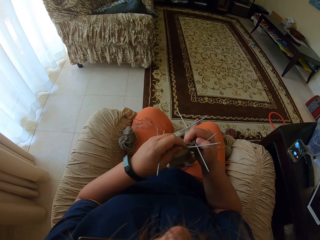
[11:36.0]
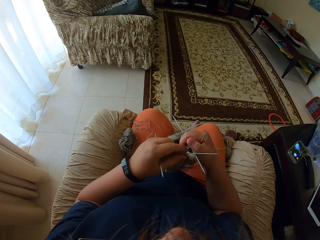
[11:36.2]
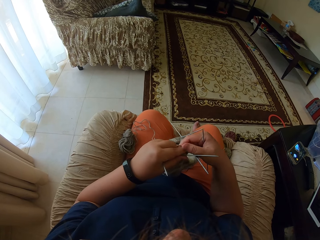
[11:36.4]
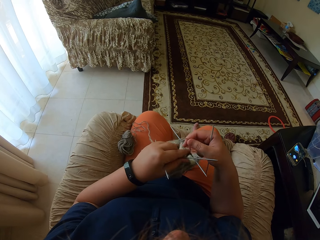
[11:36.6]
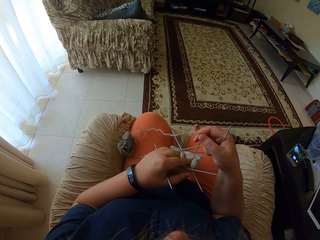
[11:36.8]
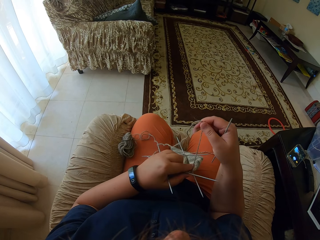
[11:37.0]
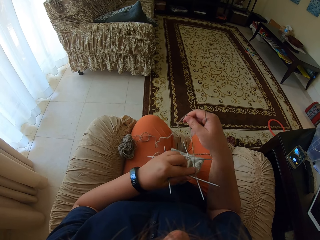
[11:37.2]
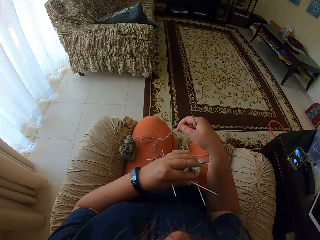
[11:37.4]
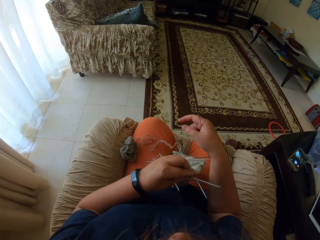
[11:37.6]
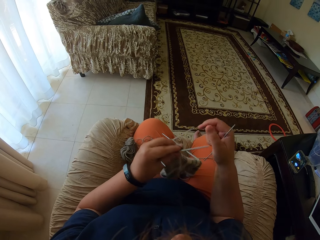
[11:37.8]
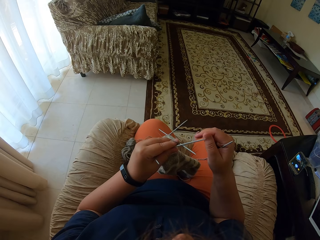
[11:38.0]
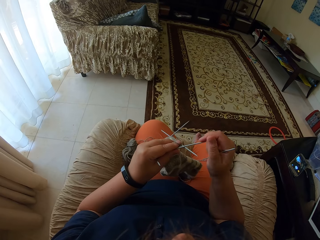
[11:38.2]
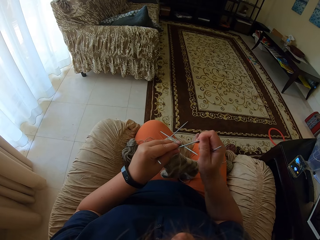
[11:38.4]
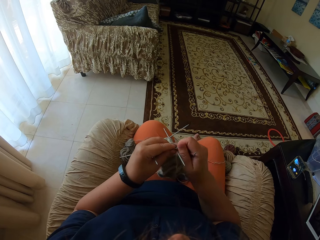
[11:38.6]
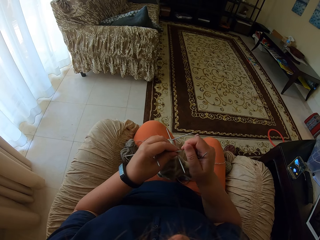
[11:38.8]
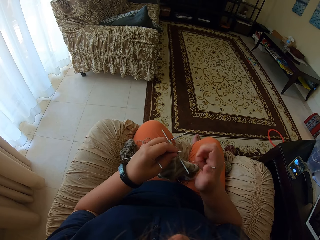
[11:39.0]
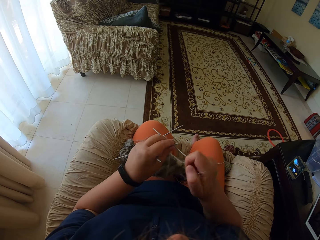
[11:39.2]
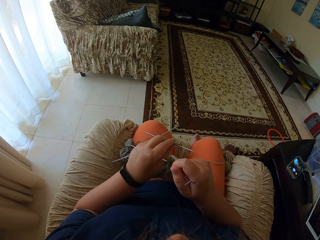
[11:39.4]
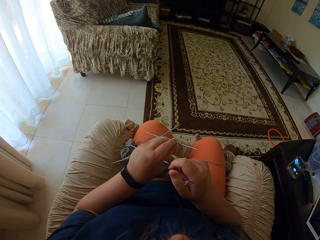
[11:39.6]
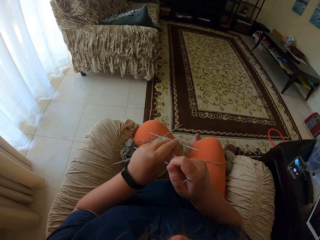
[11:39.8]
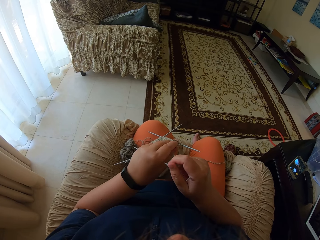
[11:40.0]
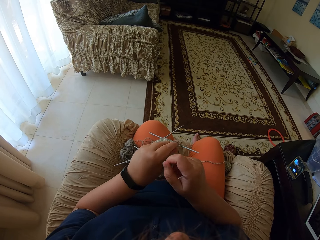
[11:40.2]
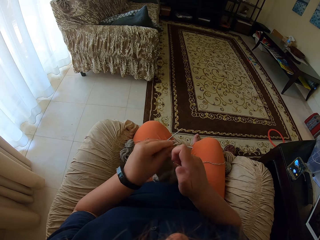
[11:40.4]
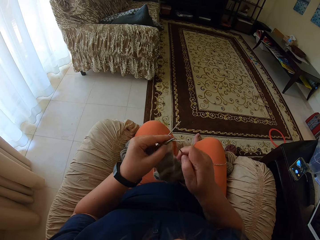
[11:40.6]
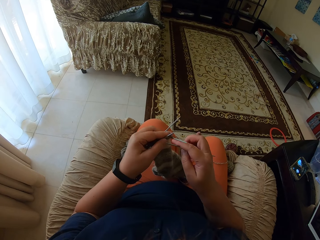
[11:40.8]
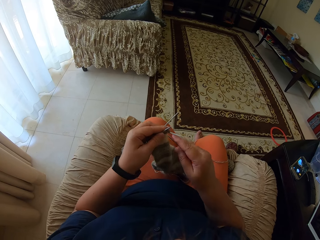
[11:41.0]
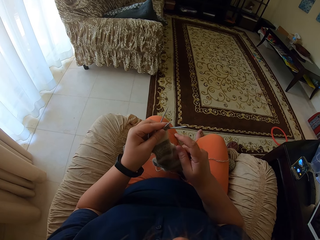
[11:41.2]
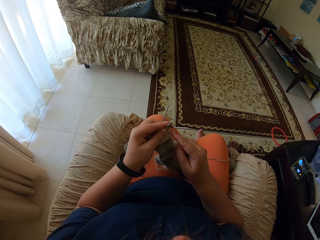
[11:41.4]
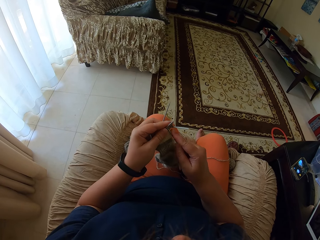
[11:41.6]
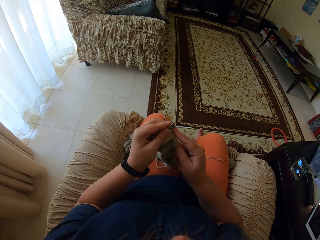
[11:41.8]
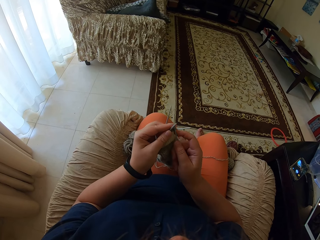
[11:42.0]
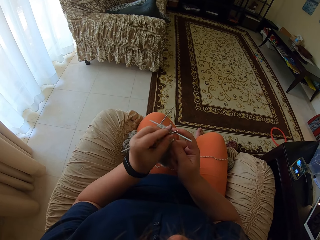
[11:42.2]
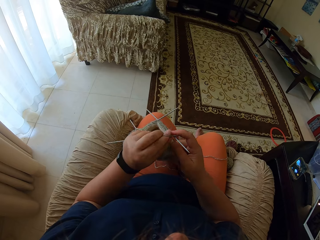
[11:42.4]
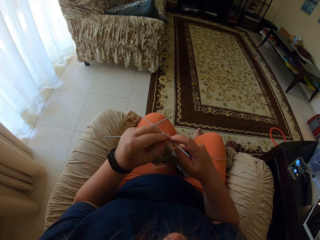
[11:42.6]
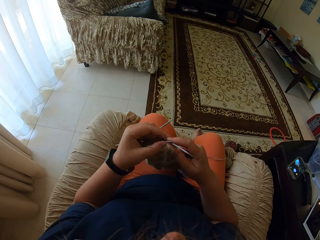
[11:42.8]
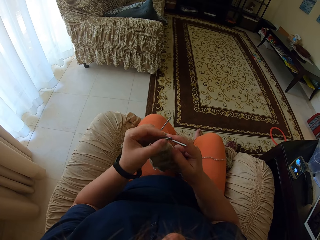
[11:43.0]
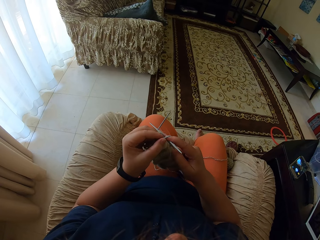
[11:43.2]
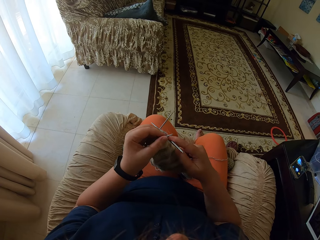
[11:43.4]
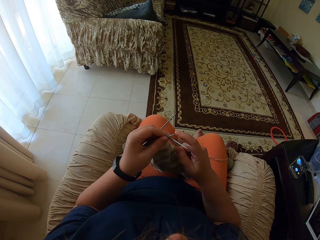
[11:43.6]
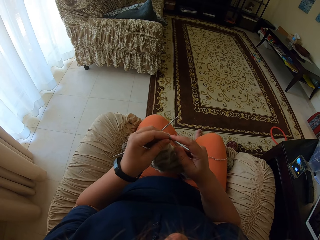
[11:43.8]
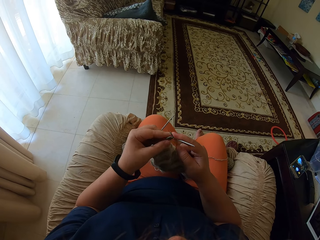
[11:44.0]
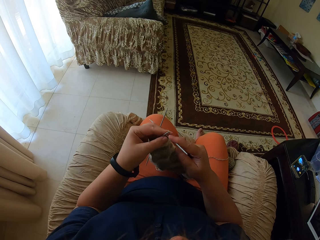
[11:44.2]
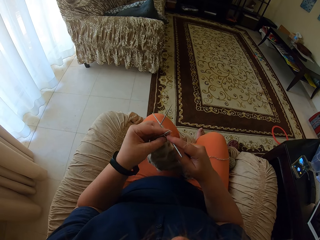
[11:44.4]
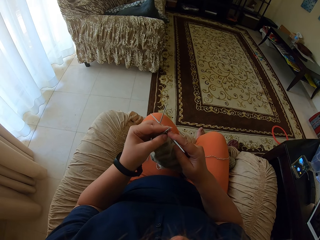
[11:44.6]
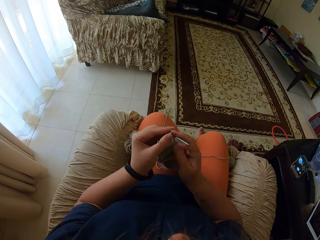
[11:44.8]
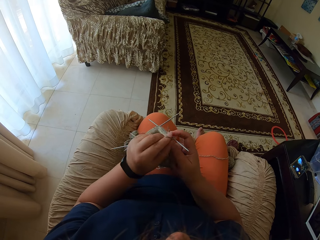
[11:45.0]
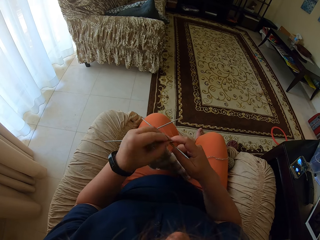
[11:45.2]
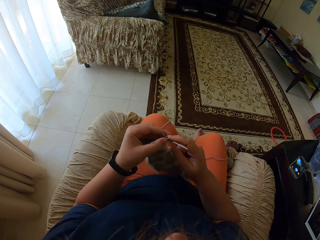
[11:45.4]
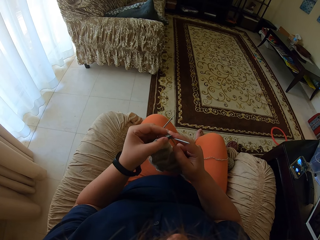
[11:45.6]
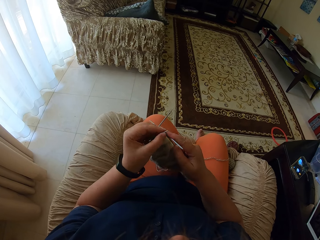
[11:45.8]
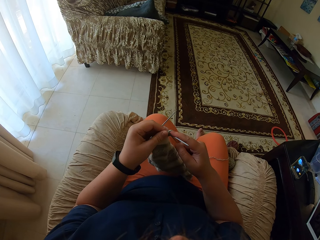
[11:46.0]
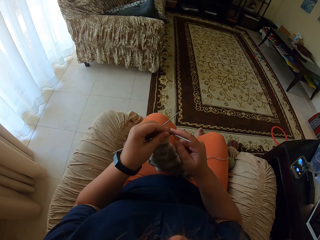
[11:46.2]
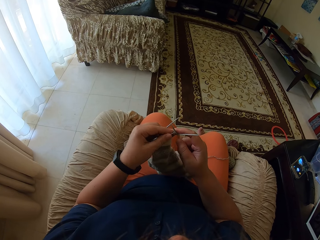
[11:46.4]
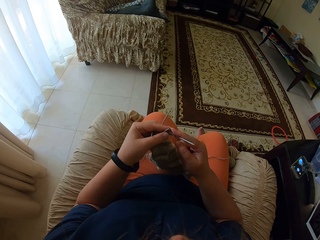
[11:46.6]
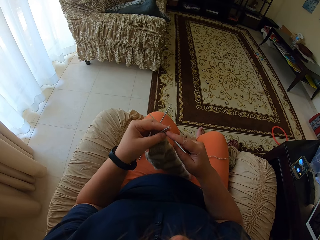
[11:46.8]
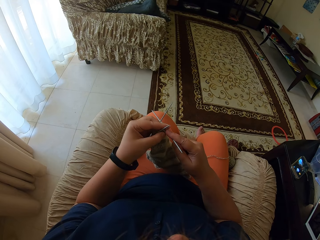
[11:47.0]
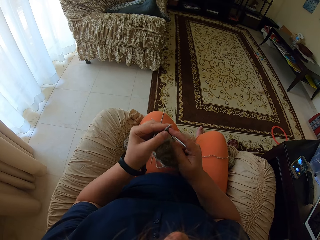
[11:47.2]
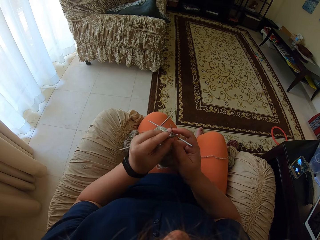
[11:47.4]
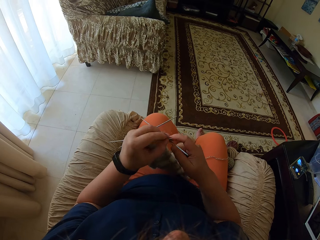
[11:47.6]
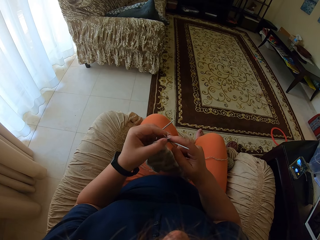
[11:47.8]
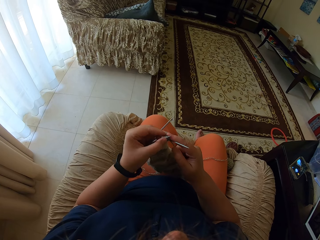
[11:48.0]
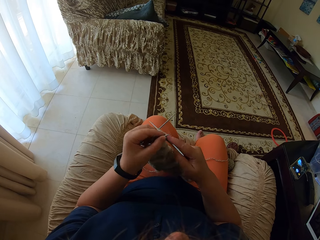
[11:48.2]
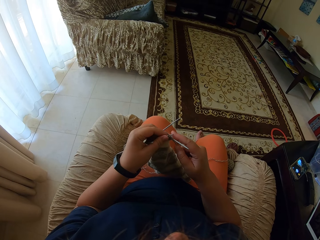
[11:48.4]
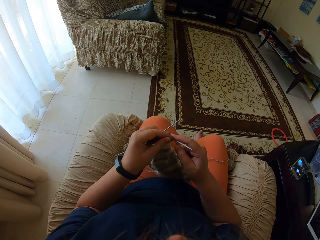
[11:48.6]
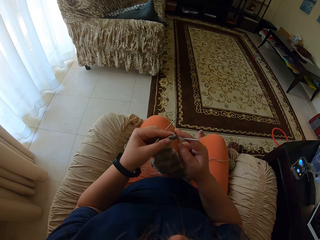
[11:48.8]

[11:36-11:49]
The camera wearer pulls the thread. They pull the needle. They sew a cloth.

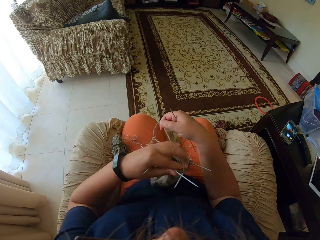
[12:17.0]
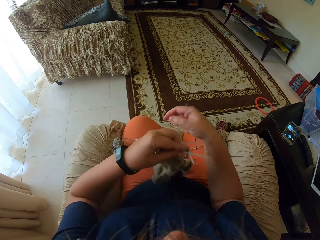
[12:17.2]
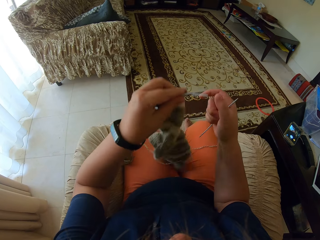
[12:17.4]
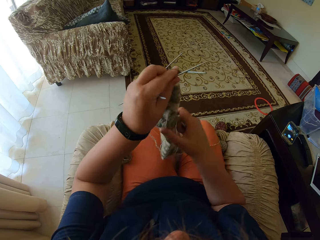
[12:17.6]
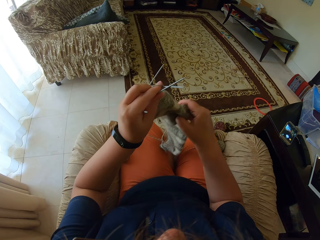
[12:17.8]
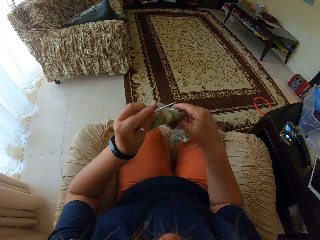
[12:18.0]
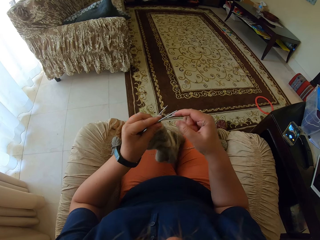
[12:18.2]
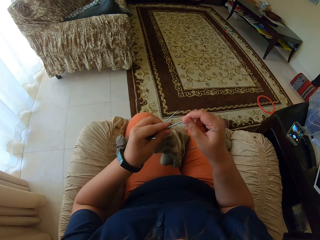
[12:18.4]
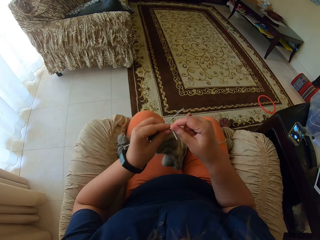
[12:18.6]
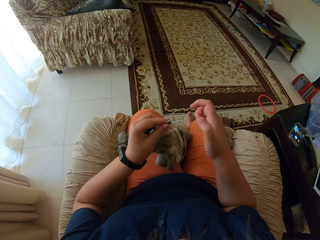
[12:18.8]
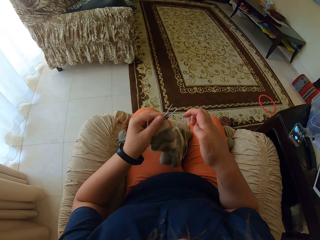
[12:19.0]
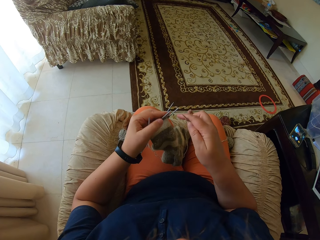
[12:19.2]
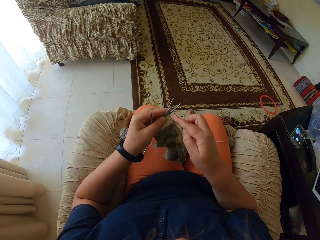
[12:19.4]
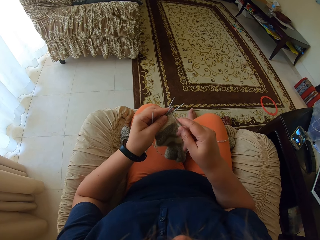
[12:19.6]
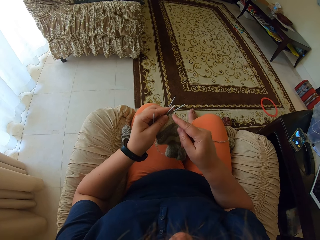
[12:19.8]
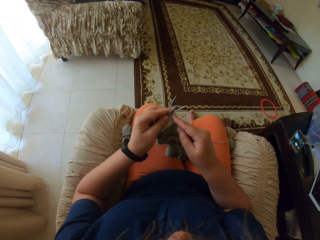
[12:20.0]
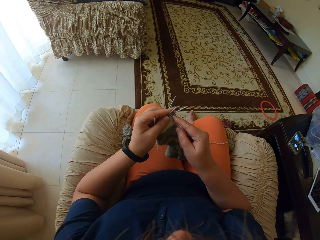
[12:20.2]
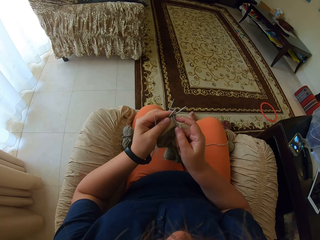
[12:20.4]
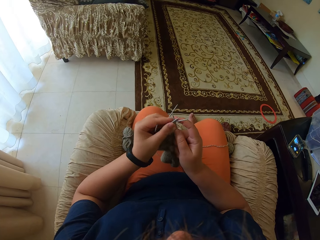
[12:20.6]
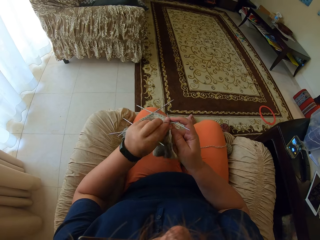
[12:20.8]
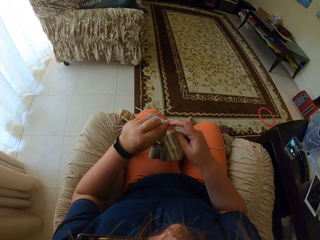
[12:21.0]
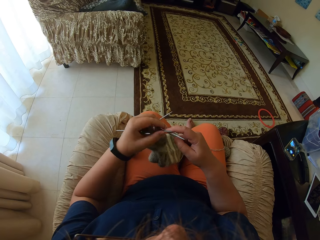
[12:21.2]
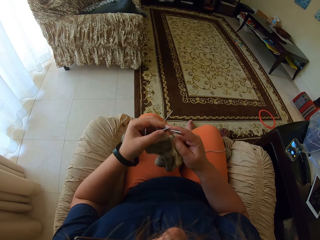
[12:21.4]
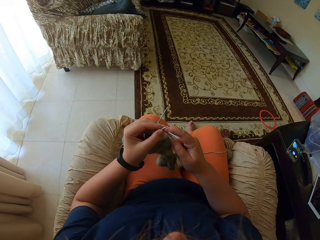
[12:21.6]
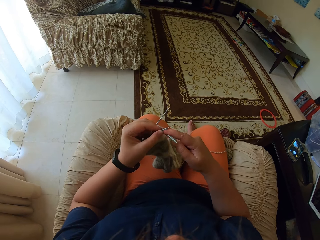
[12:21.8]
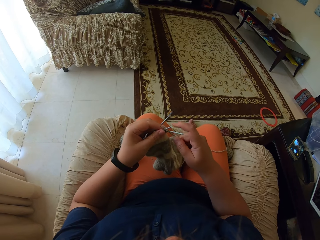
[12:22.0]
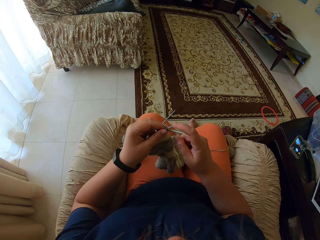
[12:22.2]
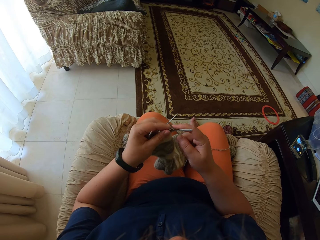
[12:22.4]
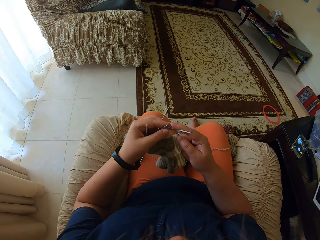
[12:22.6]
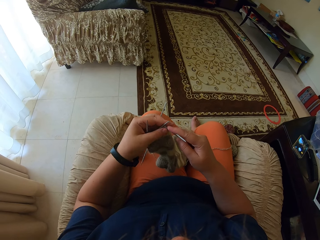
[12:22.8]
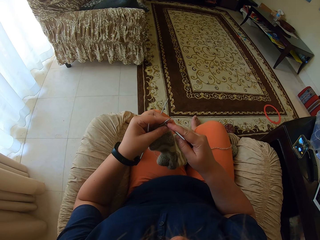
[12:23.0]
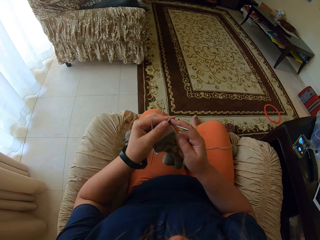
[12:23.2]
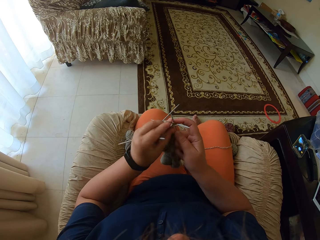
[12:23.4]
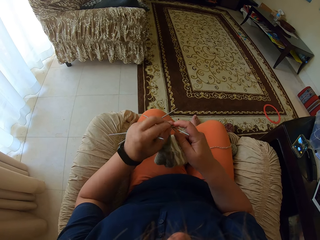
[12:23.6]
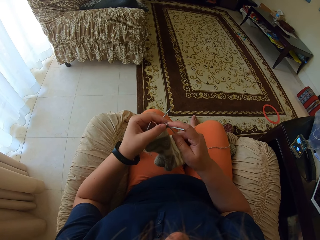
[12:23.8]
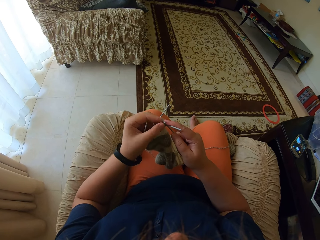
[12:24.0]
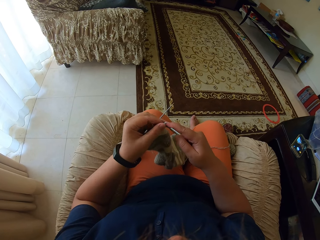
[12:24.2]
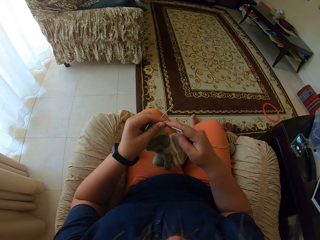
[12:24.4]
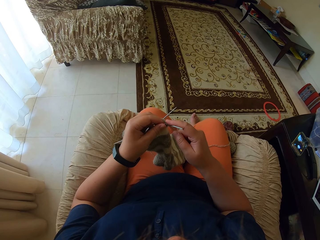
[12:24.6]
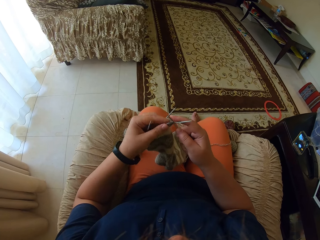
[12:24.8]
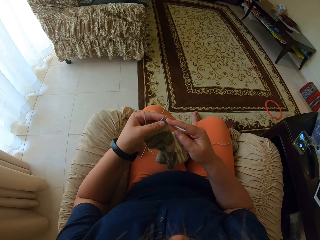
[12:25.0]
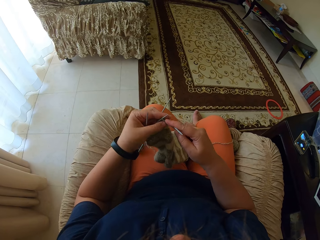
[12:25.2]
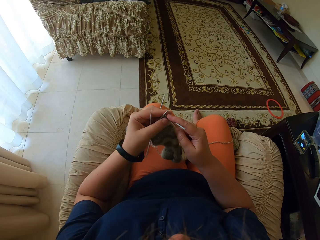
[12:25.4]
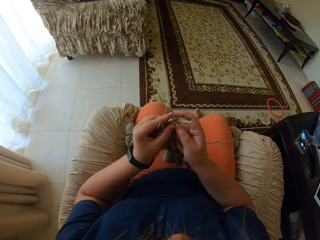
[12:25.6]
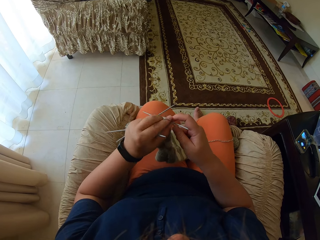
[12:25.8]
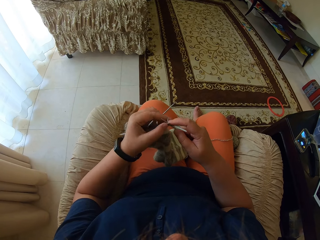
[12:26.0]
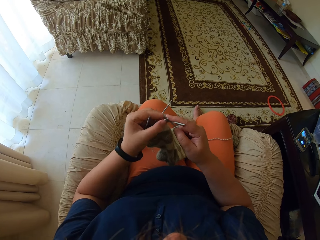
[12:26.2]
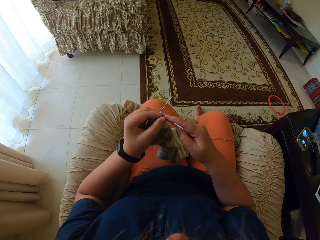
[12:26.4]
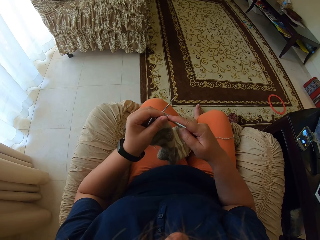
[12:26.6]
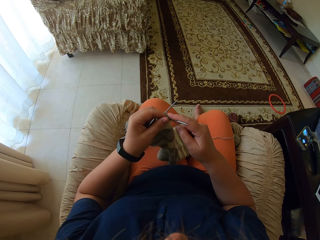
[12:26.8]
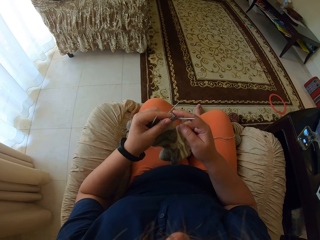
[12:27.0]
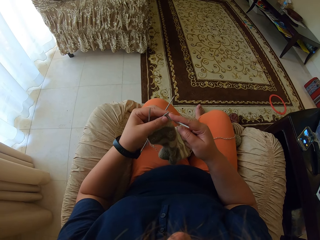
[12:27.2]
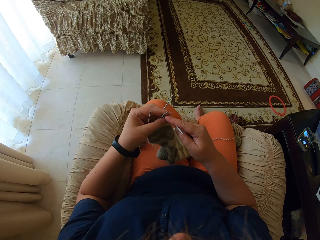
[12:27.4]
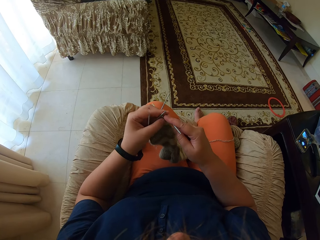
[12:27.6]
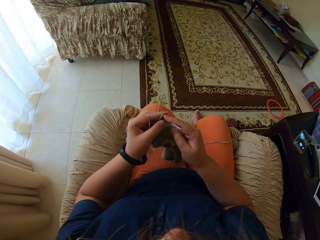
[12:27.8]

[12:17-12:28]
The camera wearer turns the cloth. They sew the cloth.
